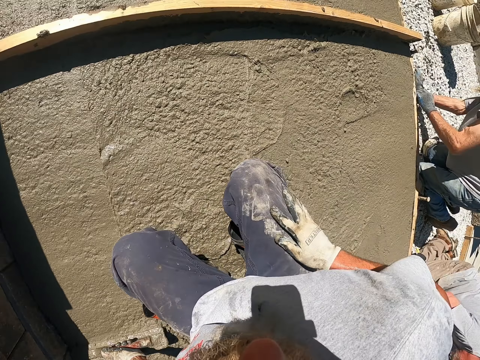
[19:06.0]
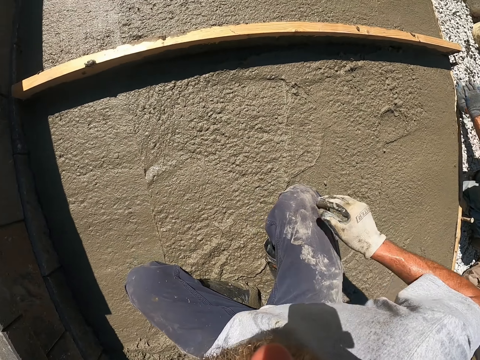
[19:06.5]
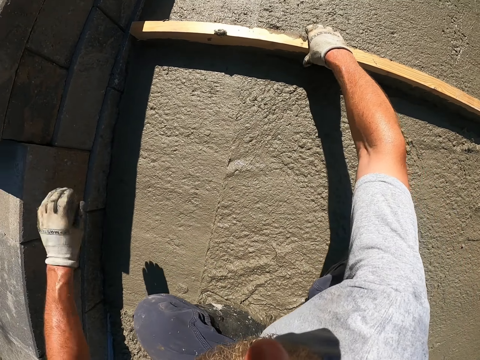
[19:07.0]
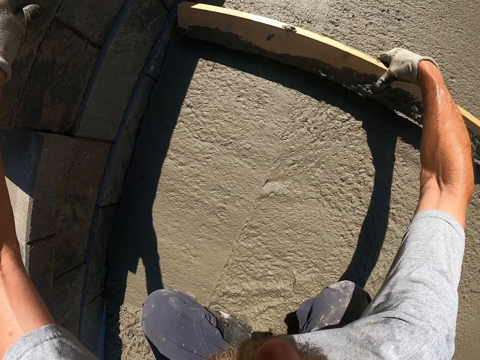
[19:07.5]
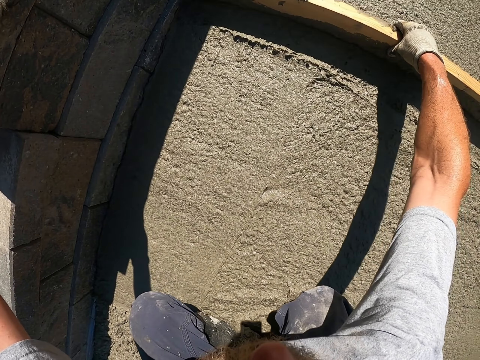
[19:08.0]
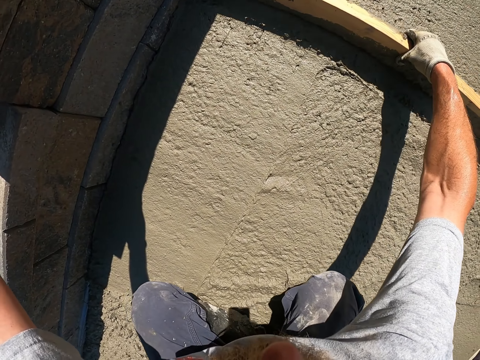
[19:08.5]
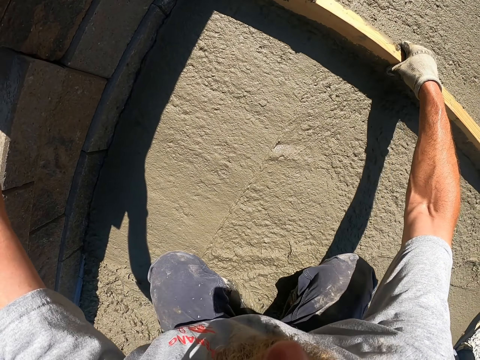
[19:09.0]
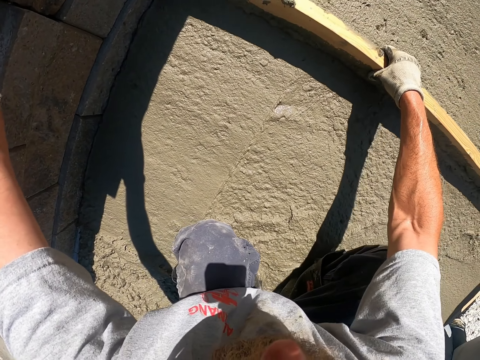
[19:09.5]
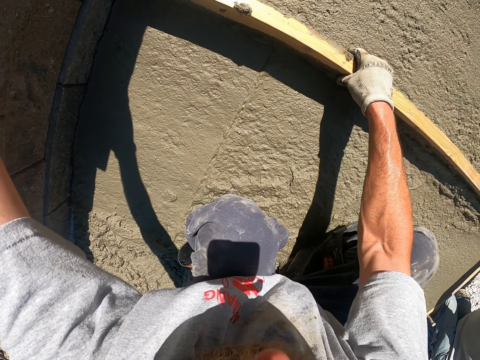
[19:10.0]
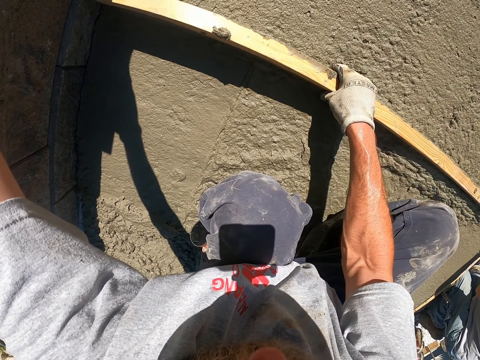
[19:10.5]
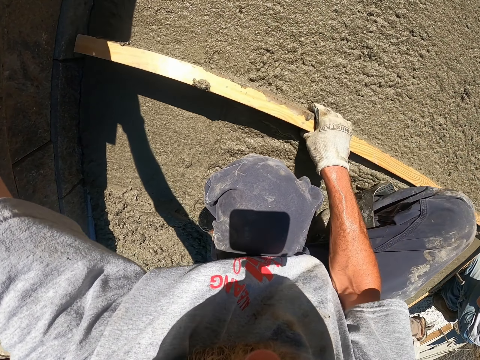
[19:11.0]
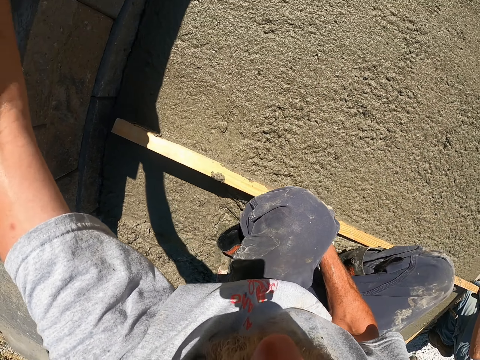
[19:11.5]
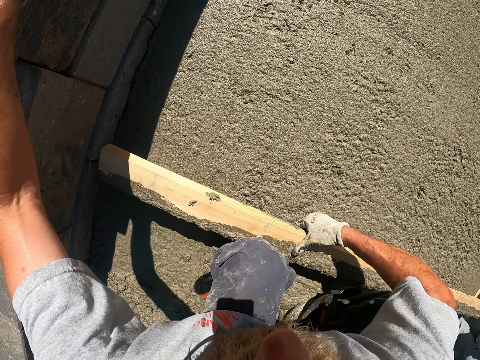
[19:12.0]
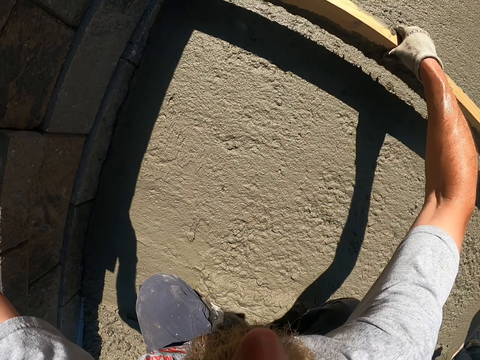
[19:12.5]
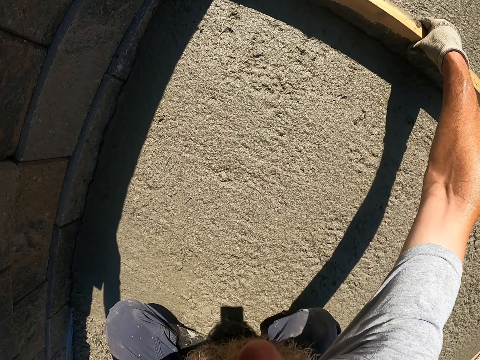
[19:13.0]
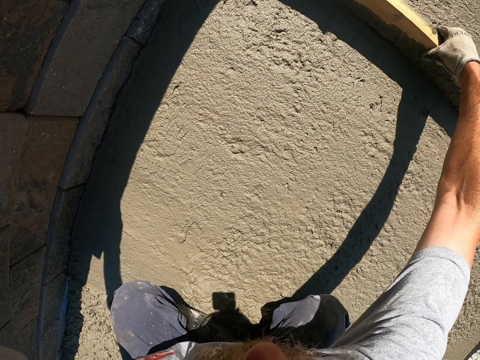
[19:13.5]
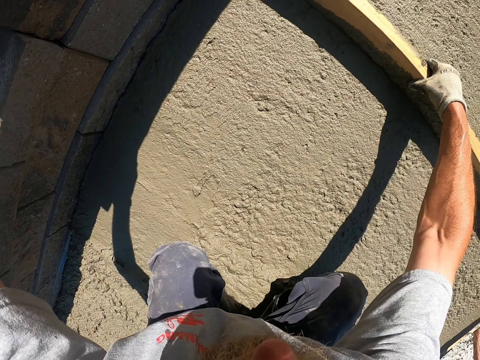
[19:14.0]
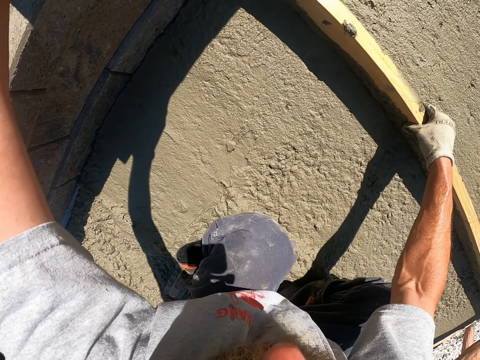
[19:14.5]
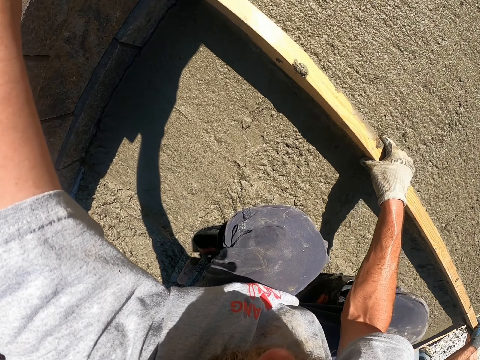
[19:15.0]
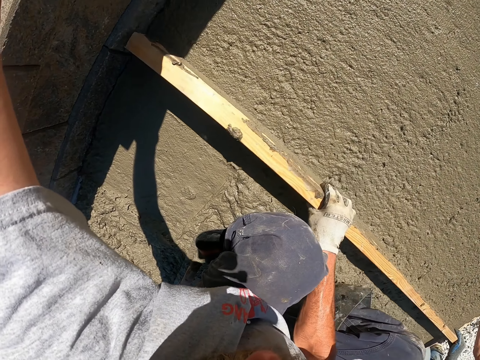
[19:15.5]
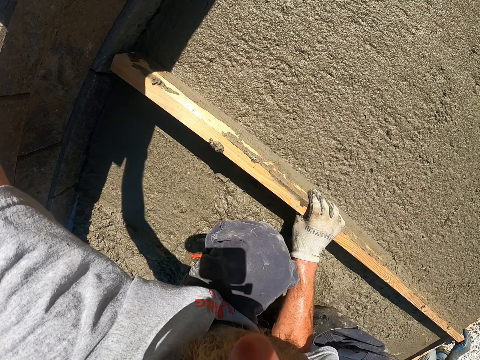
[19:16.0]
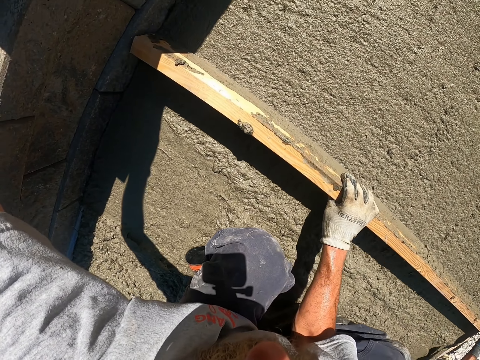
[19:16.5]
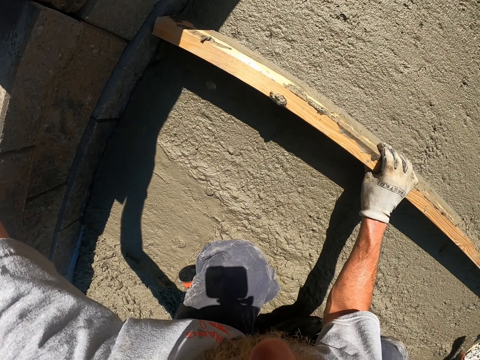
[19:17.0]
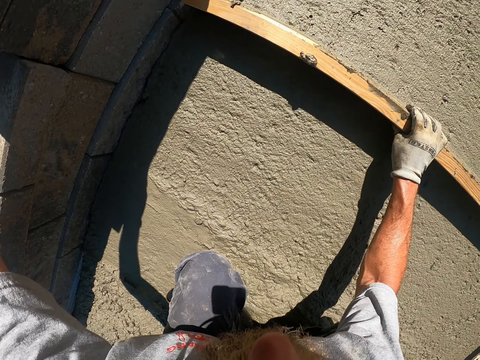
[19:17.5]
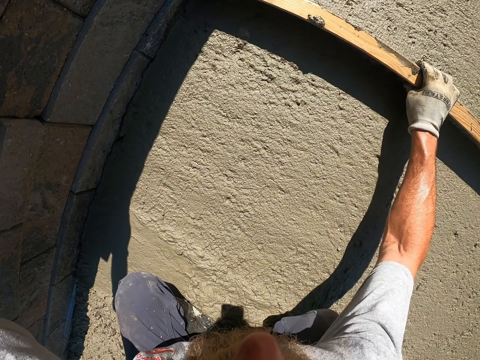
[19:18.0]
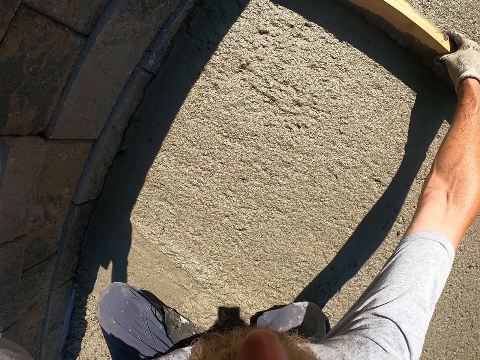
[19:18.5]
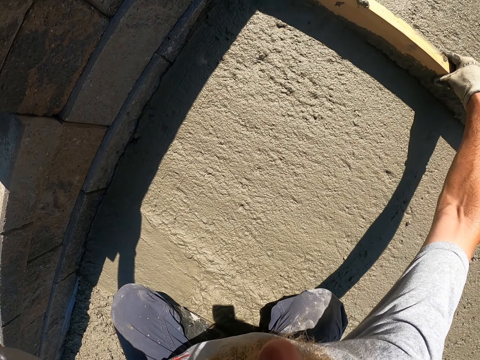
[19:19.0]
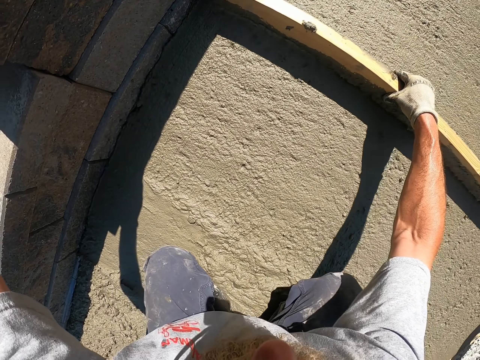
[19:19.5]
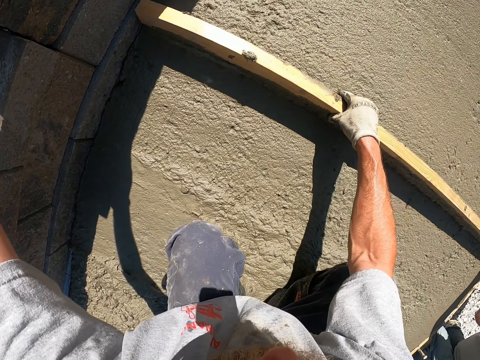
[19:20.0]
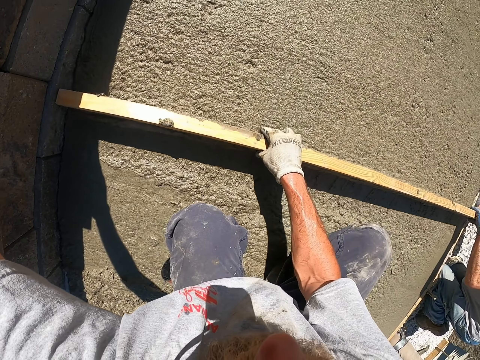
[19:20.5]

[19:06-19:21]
The camera wearer lifts the wood. They level using the wood.

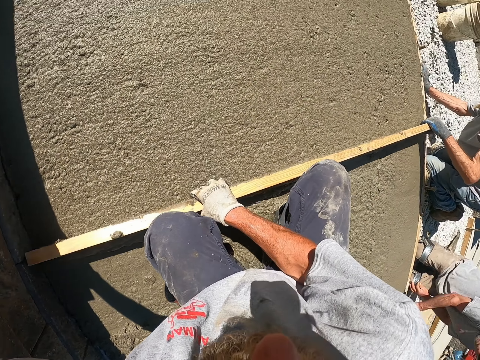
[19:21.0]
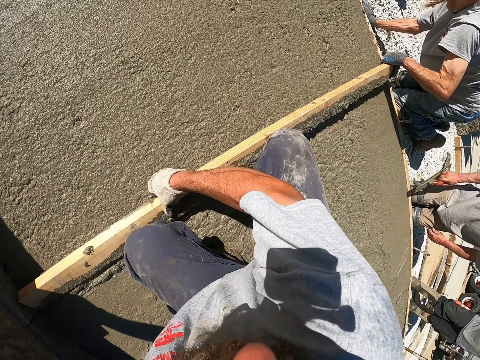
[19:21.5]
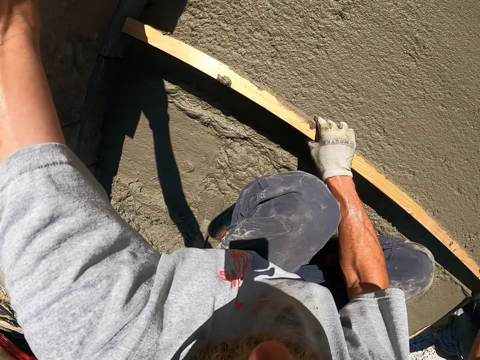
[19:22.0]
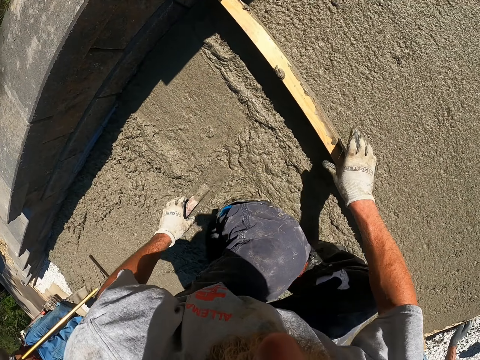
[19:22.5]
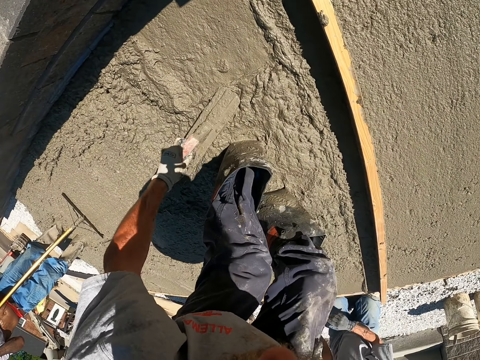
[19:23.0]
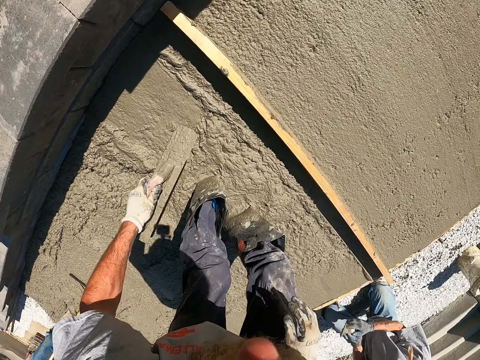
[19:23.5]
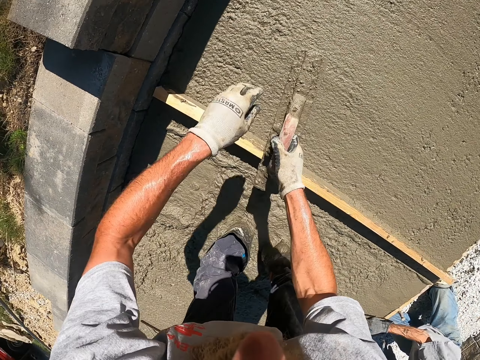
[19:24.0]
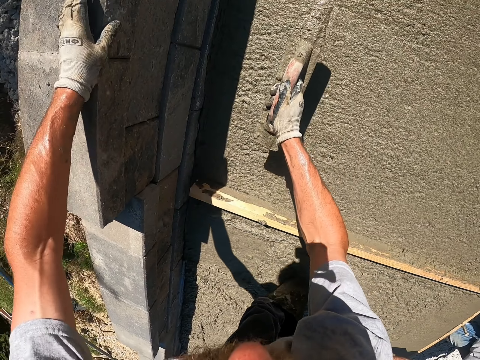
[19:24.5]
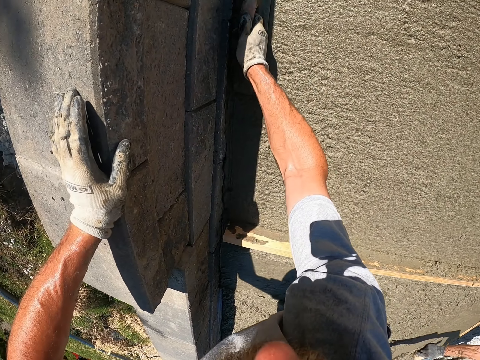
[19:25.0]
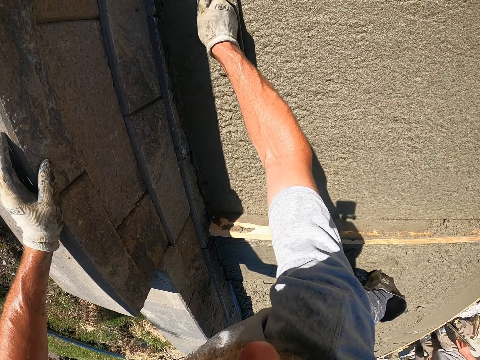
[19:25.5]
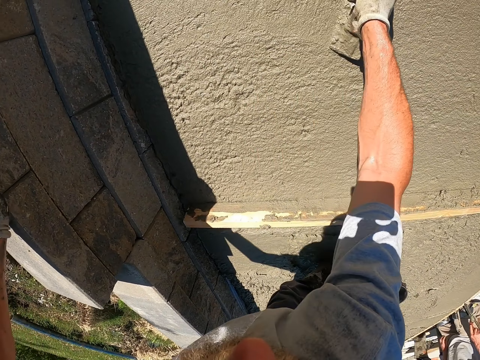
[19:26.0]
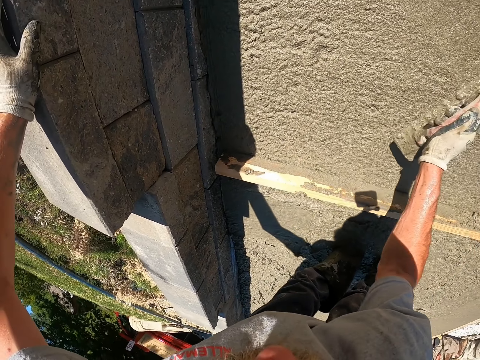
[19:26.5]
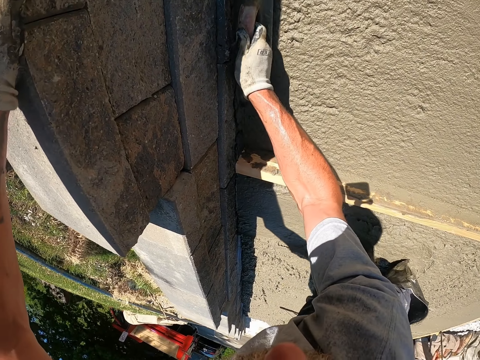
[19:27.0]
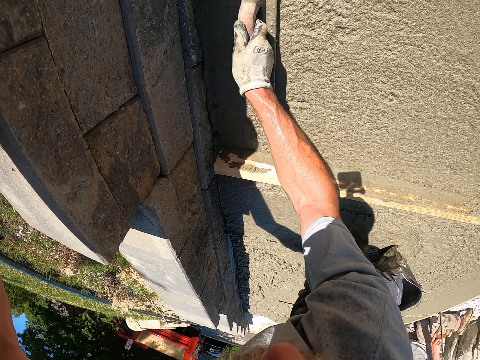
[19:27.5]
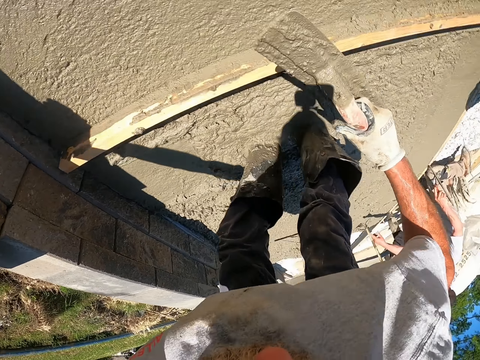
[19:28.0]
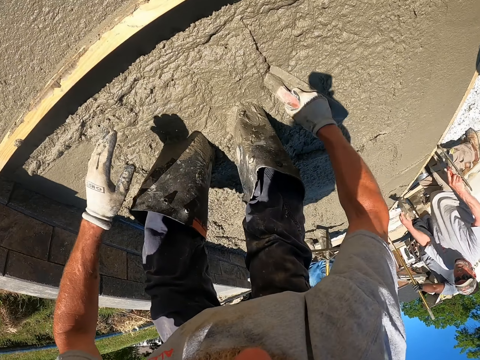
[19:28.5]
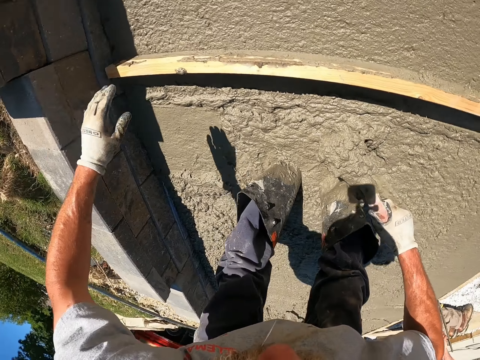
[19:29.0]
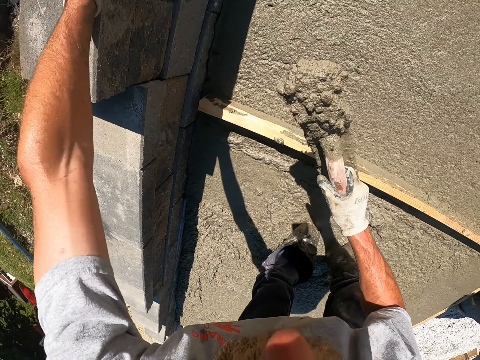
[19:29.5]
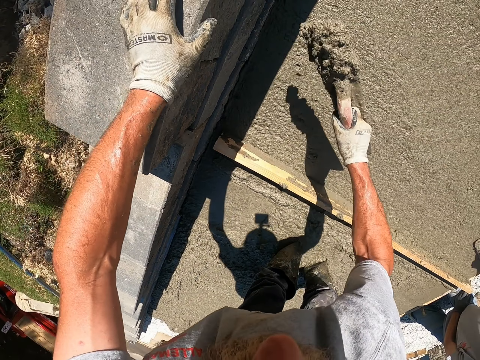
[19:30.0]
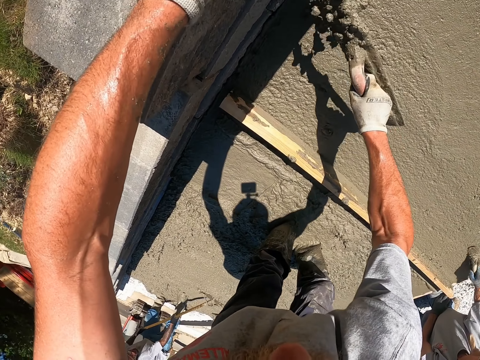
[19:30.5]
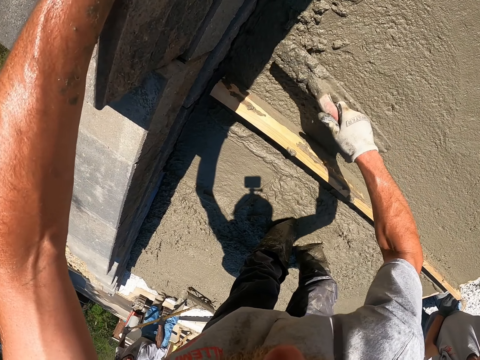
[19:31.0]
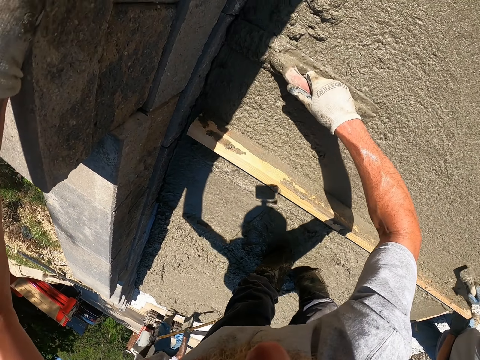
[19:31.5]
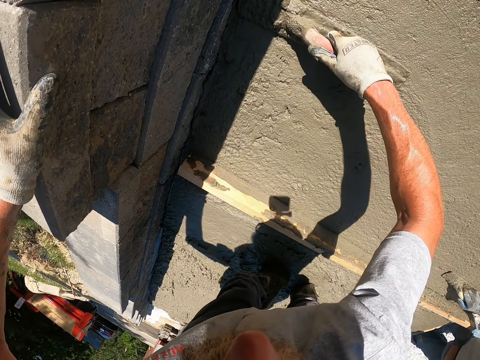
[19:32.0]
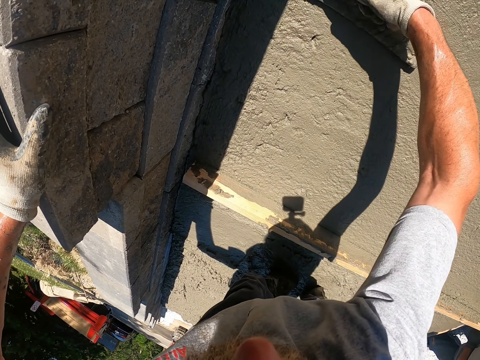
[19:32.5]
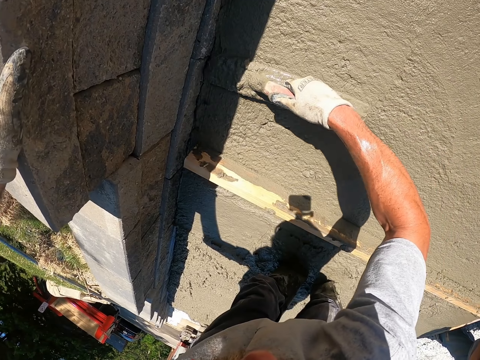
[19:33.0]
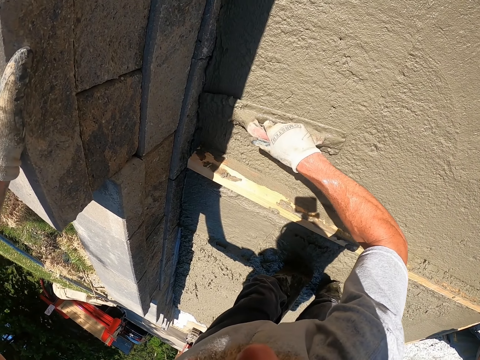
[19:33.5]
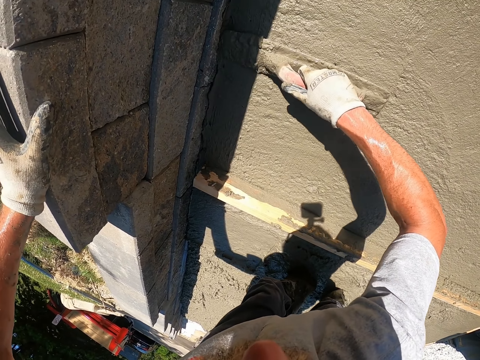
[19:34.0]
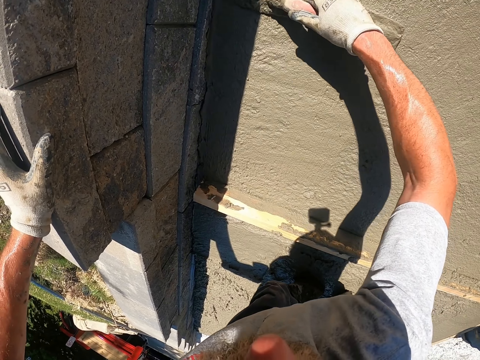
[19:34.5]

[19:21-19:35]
The camera wearer picks up the plastering trowel. They level using the plastering trowel. They scoop concrete using the plastering trowel. They pour the concrete. They level using the plastering trowel.
